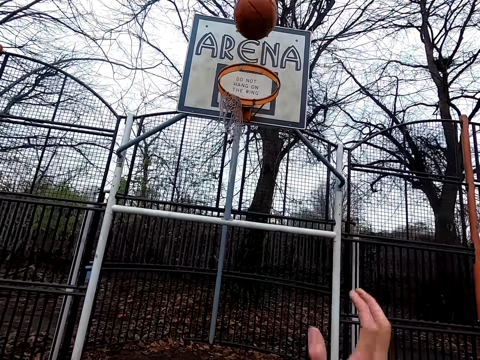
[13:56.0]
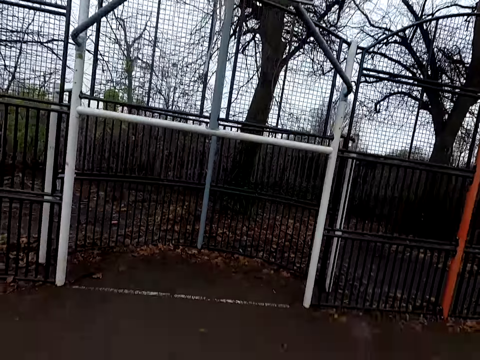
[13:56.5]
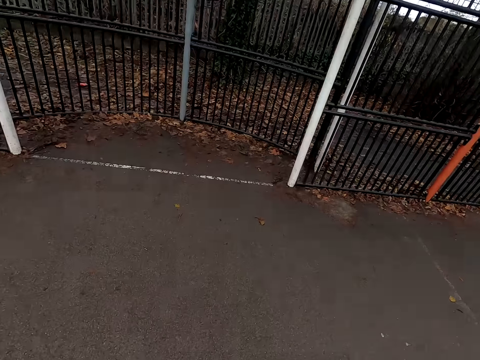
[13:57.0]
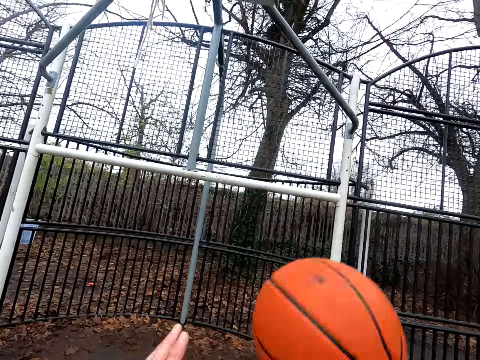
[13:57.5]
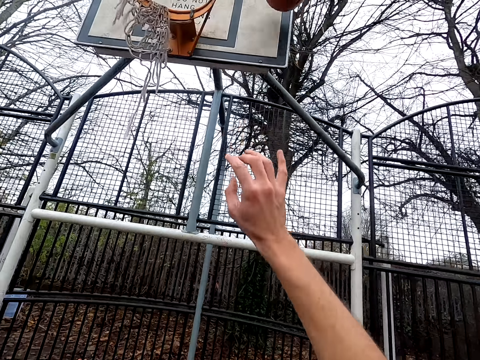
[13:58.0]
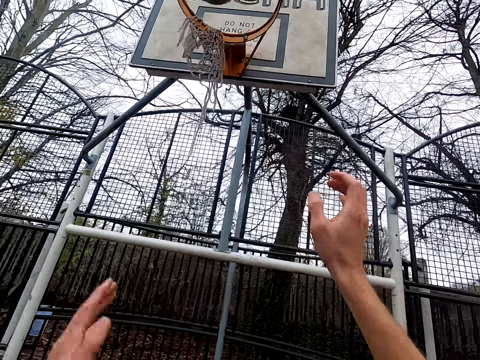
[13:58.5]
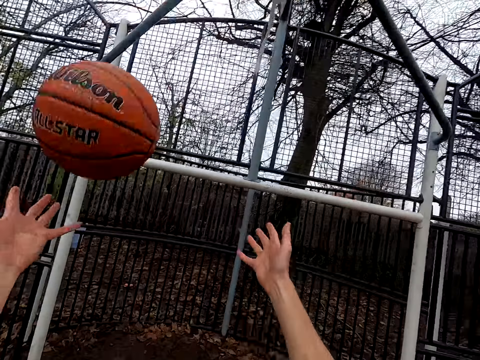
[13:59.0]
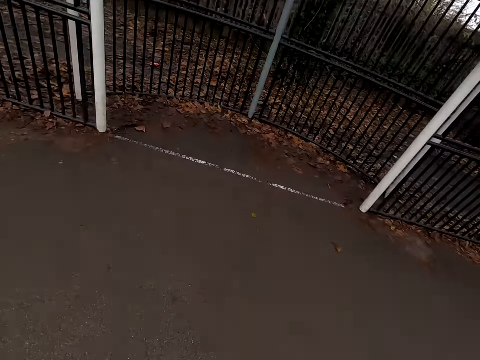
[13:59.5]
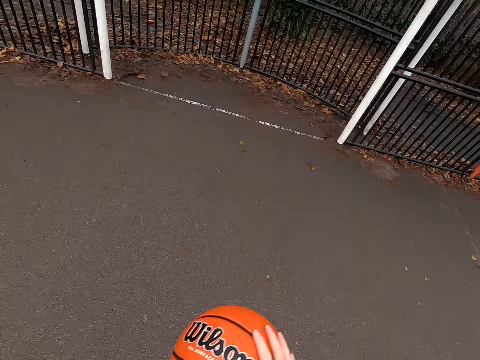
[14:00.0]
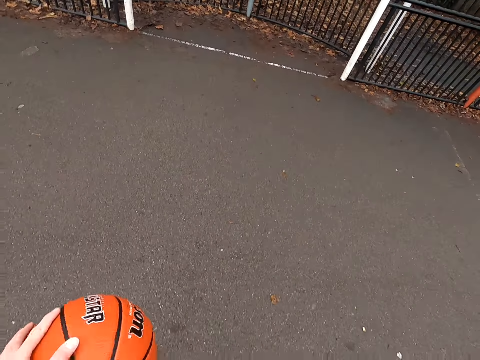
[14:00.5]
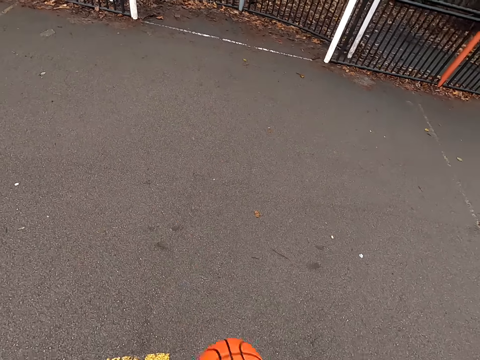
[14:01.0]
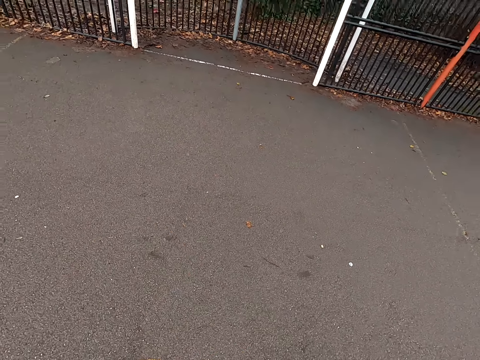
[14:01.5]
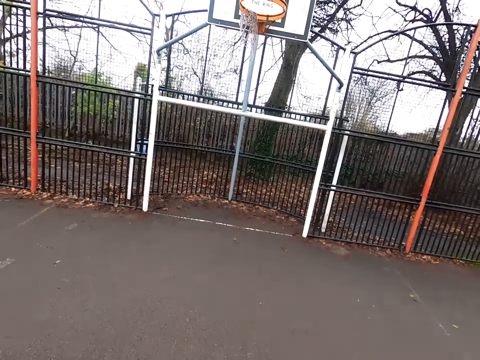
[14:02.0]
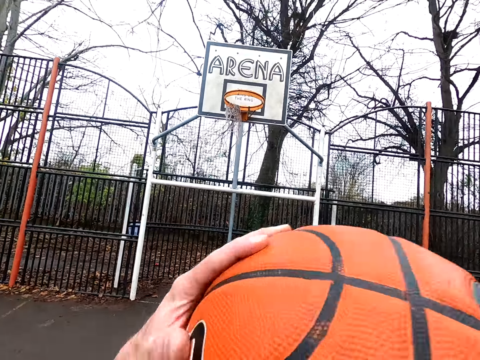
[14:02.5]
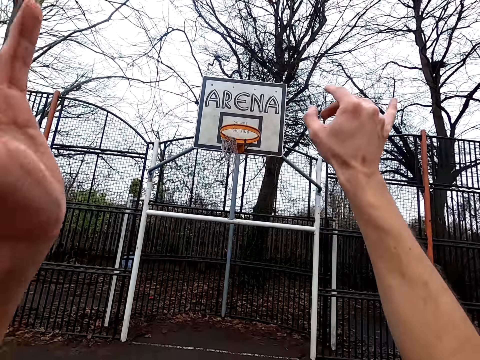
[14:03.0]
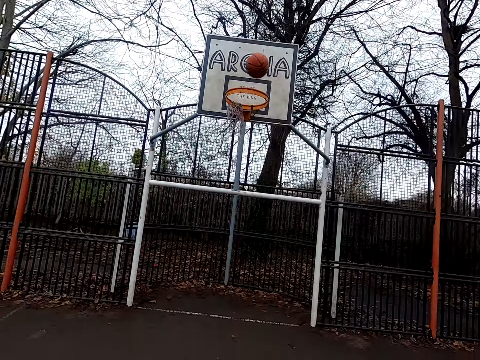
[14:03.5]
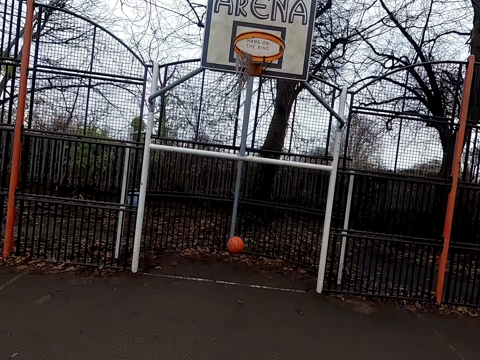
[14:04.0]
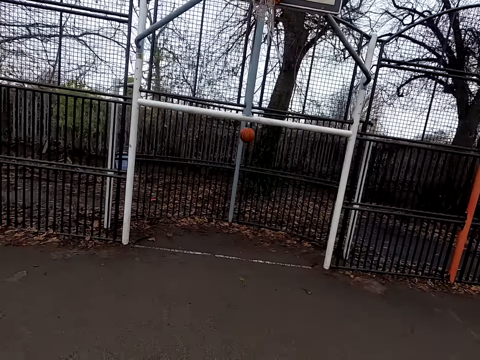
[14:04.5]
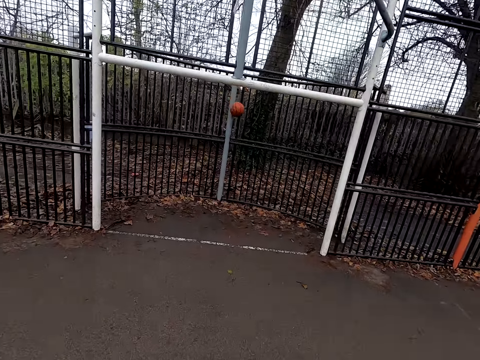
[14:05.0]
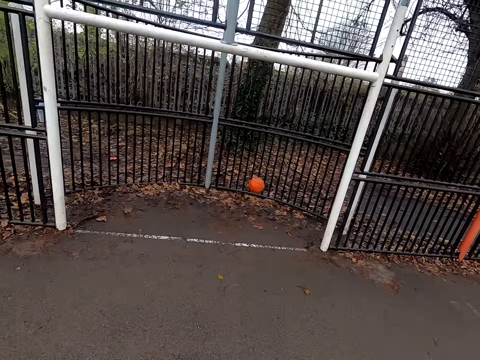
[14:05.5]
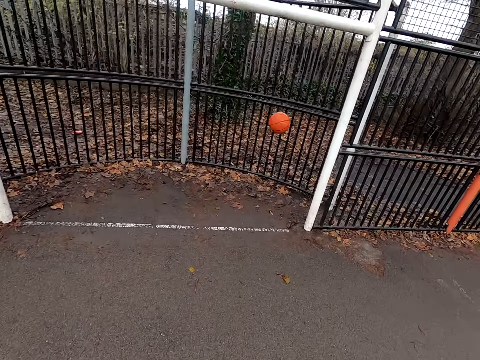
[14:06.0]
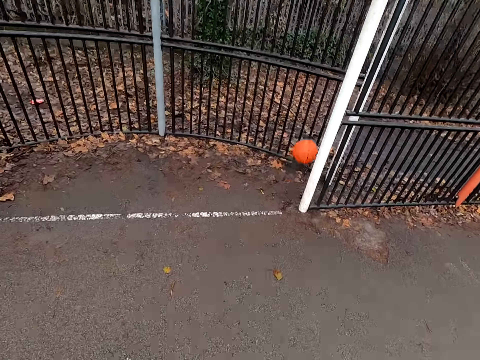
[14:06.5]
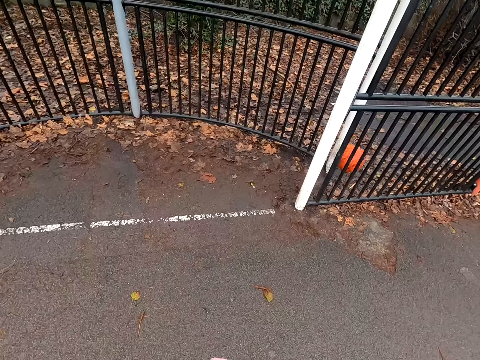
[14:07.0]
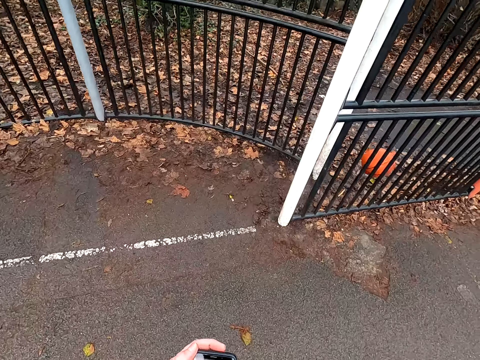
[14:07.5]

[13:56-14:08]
The camera wearer shoots a basketball. They pick up the ball and dribble the ball. They throw the ball. They walk around. They shoot the basketball. They walk around.

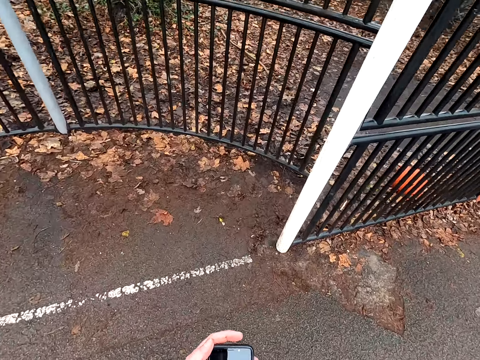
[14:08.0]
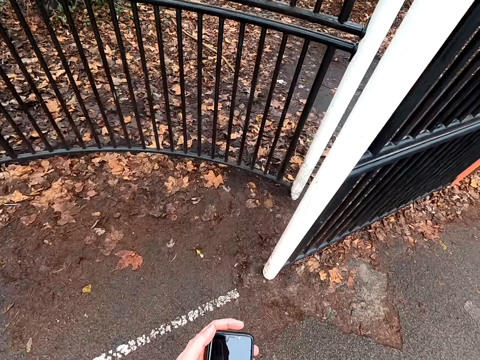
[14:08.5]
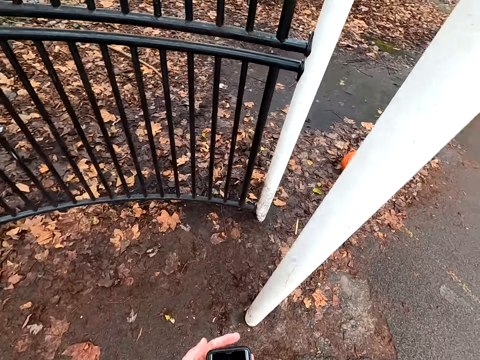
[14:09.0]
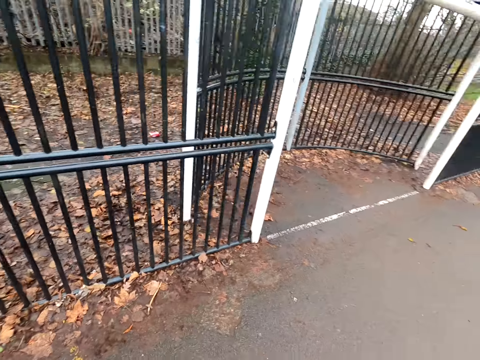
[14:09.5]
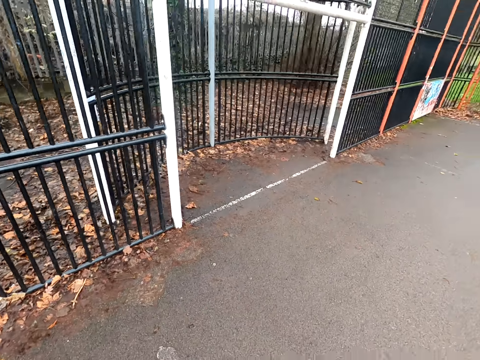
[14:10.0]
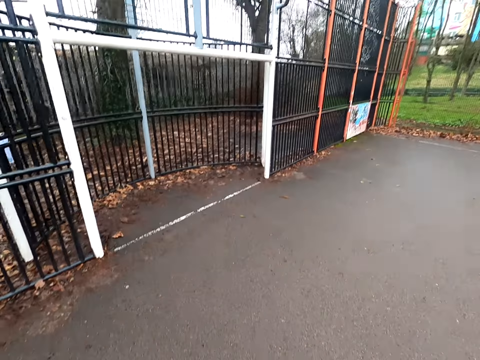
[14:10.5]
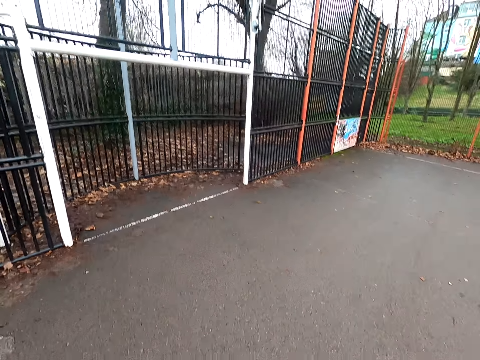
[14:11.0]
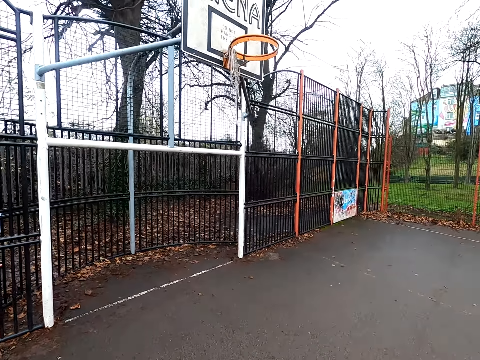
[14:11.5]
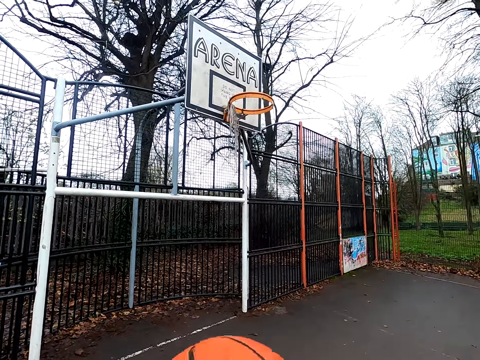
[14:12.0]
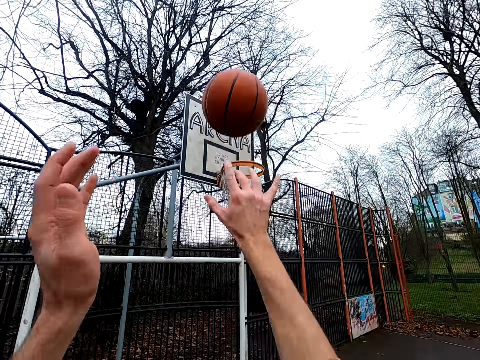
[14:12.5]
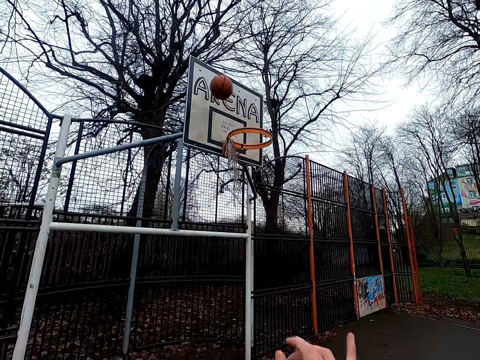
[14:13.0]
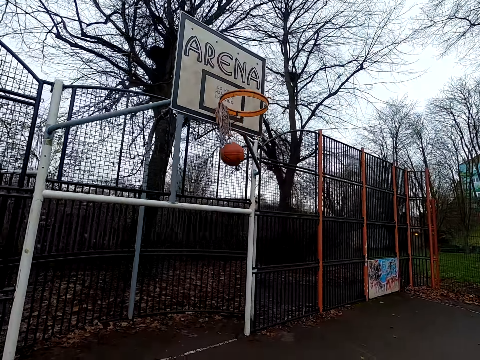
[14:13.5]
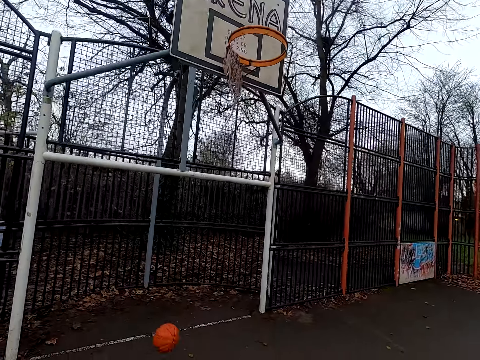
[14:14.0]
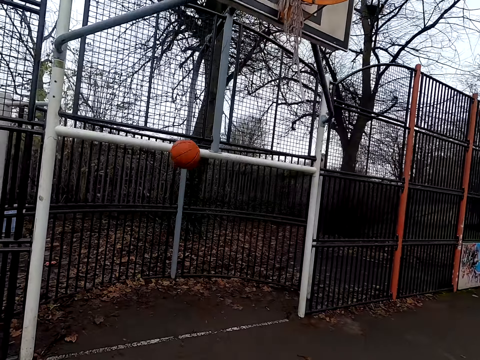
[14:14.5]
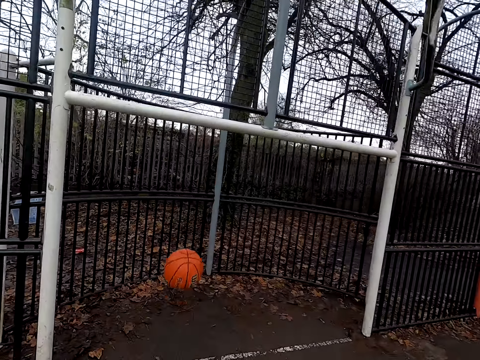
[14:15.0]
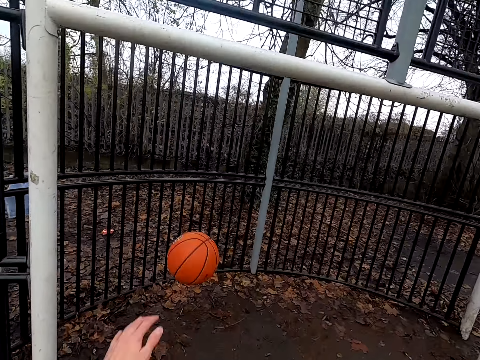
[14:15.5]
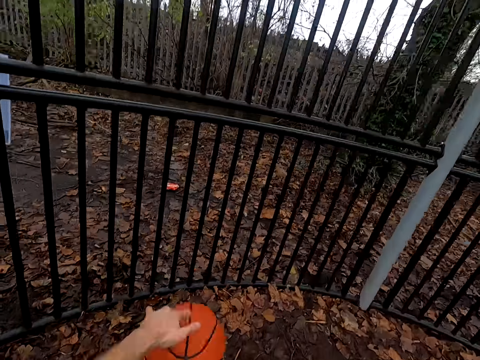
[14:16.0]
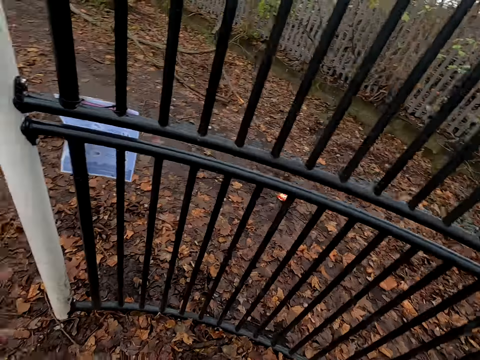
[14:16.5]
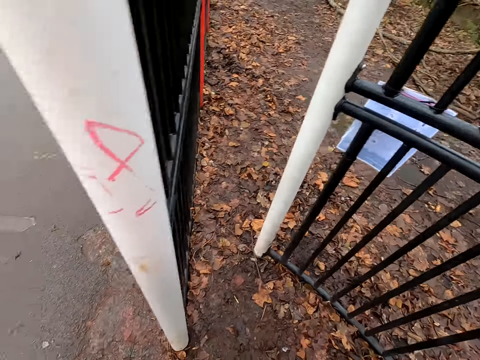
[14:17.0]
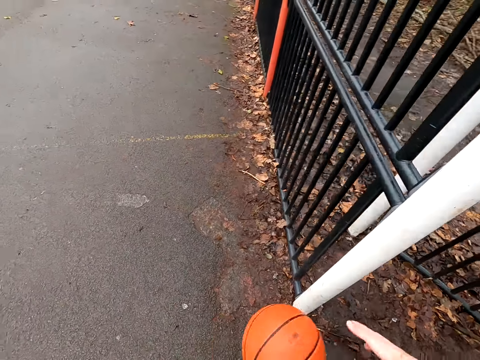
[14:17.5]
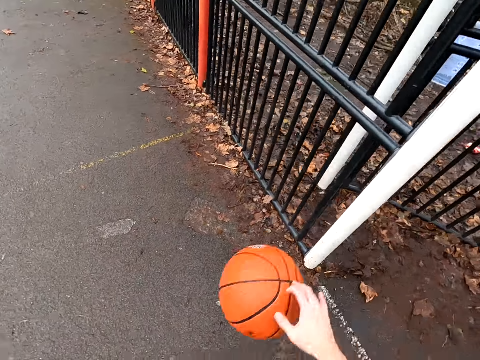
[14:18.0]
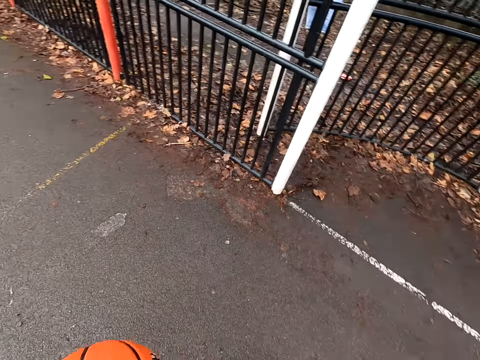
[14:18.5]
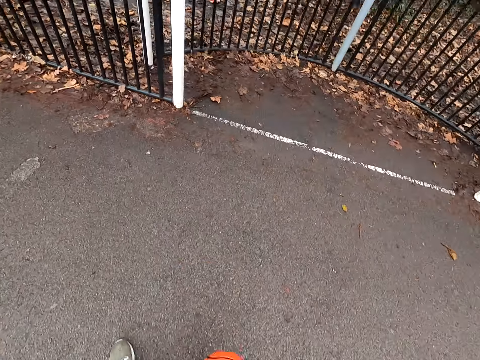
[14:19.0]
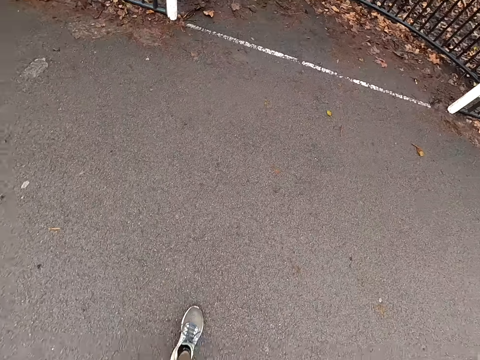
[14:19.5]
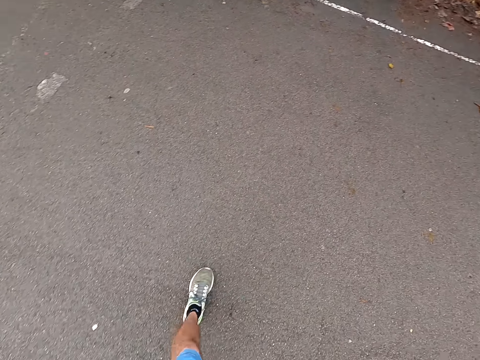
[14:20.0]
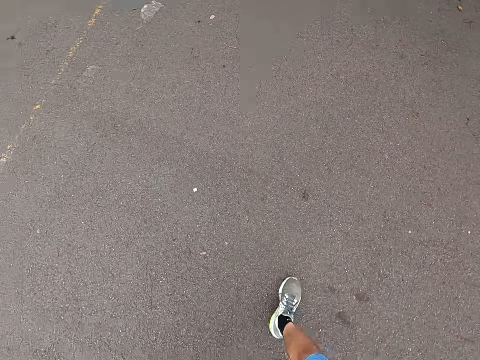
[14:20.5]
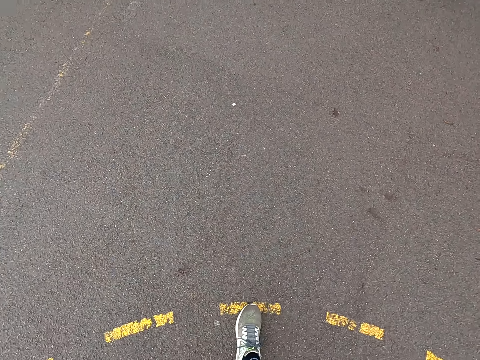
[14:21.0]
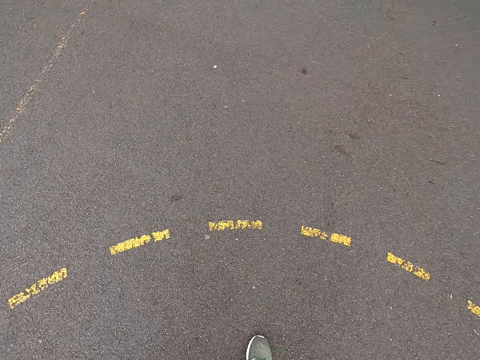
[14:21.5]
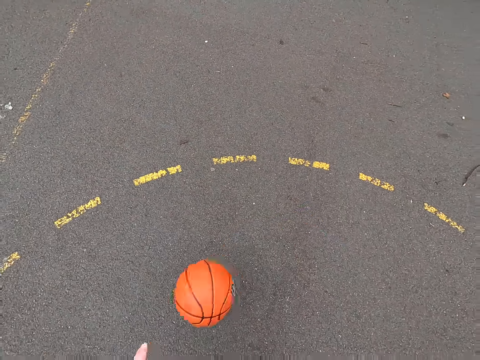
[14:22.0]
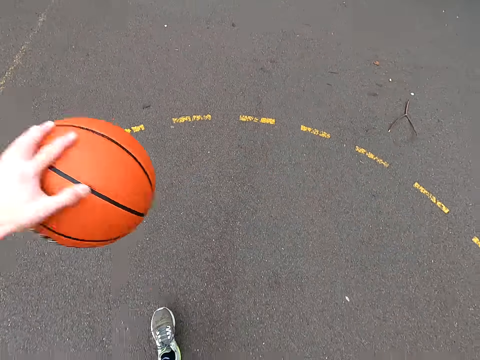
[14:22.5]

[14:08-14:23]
The camera wearer types on the phone. They dribble the ball and shoot the ball. They walk around, take the ball, and dribble the ball. They walk around and dribble the ball.
